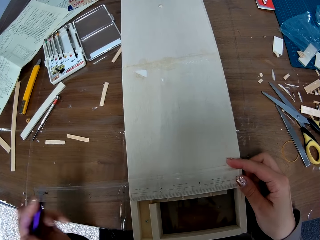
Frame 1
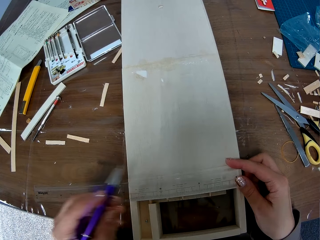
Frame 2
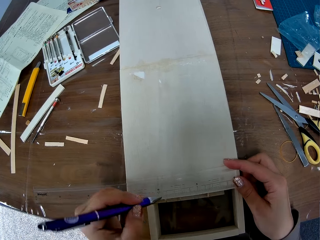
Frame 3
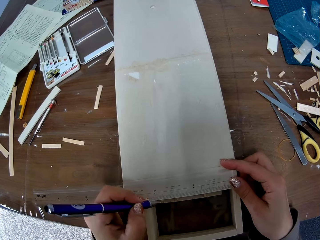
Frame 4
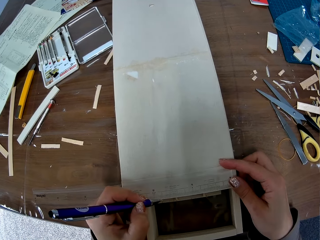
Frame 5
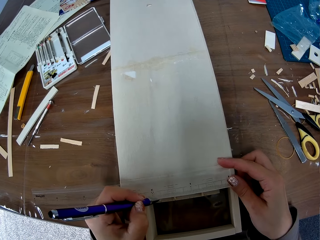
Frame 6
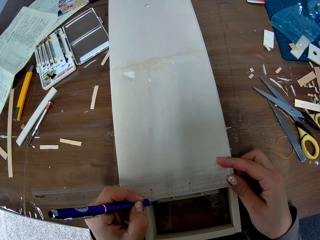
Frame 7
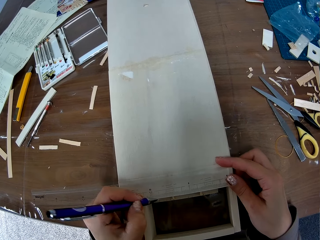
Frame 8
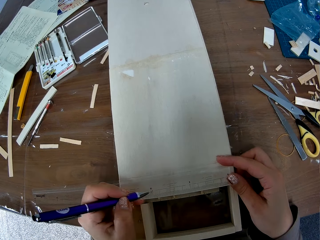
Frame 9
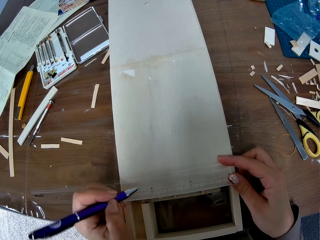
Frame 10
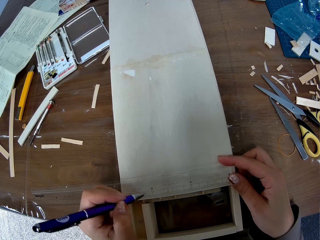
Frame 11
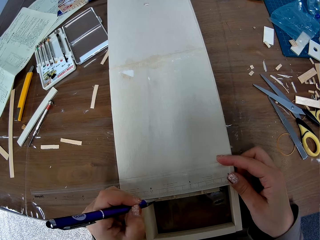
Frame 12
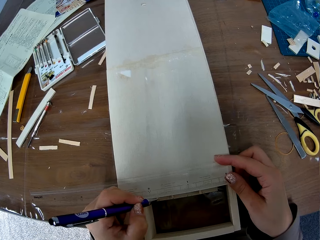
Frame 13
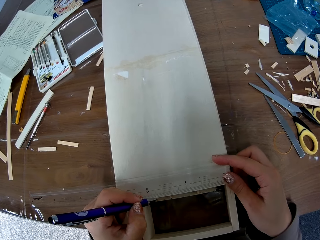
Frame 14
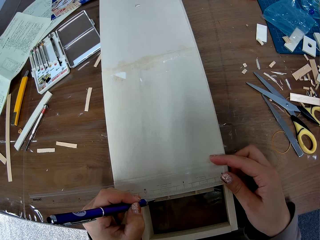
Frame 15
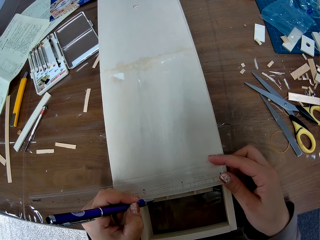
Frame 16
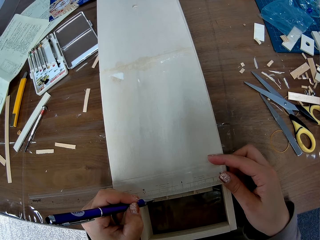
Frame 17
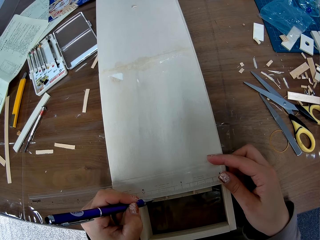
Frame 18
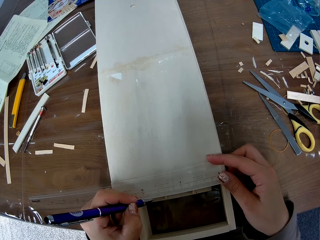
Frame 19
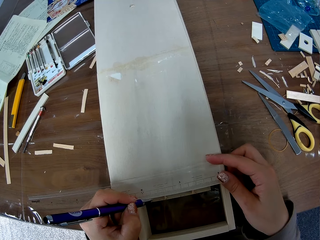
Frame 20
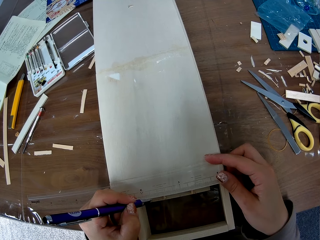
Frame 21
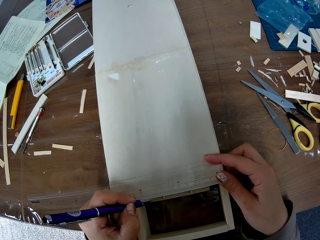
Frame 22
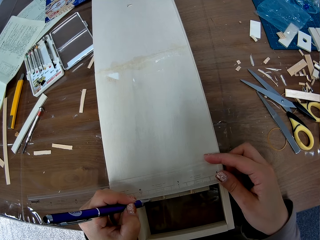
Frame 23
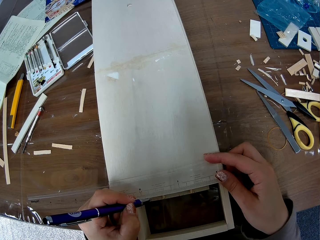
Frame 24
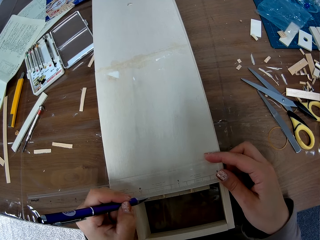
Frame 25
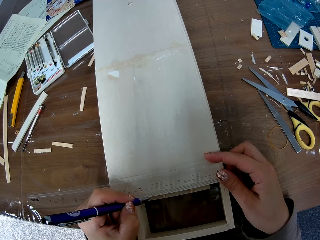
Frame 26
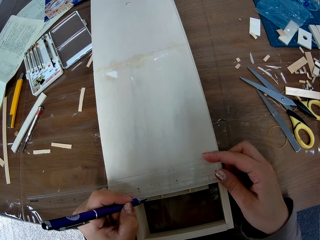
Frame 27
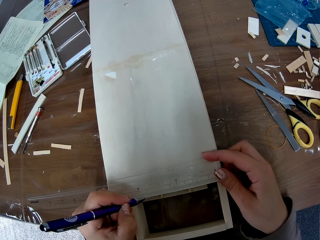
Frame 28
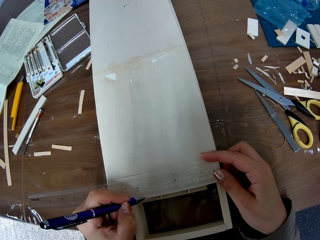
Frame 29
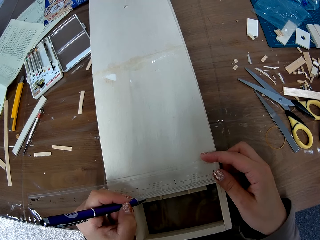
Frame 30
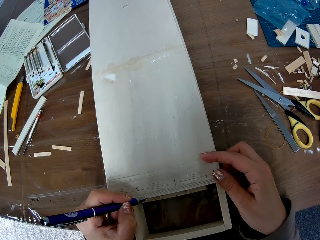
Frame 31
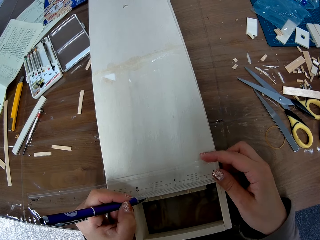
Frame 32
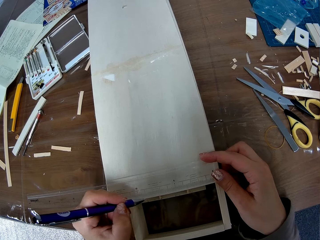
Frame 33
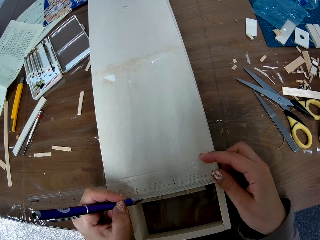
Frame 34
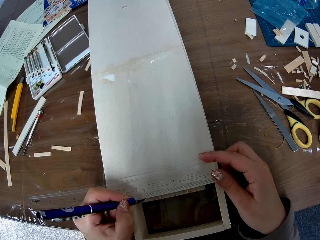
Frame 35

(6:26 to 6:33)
The camera wearer marks the pieces of wood with the pen.

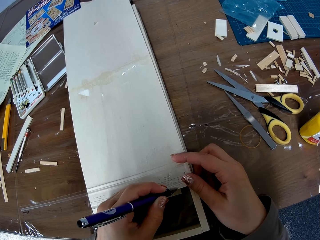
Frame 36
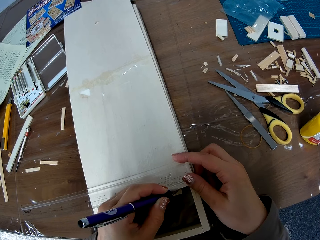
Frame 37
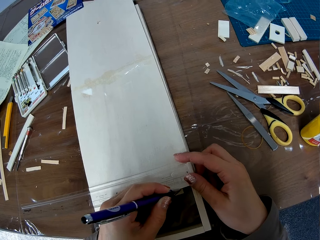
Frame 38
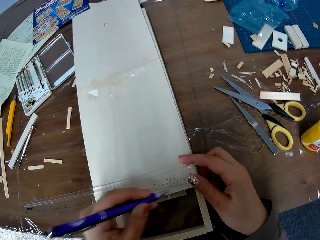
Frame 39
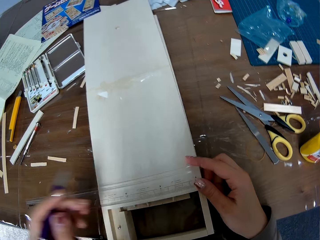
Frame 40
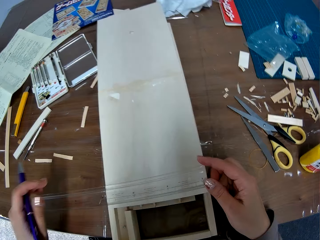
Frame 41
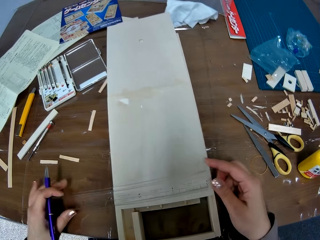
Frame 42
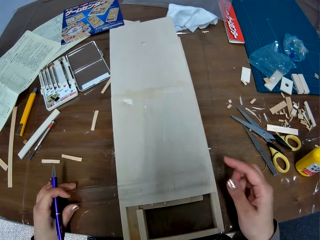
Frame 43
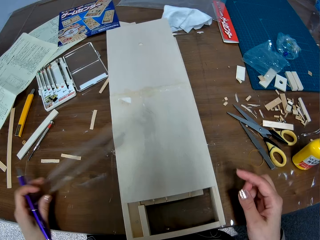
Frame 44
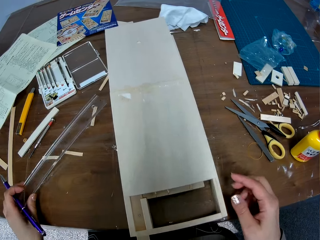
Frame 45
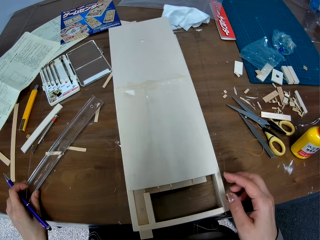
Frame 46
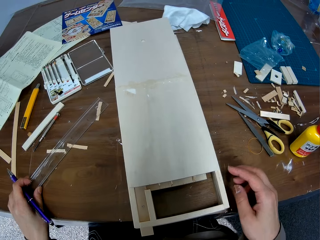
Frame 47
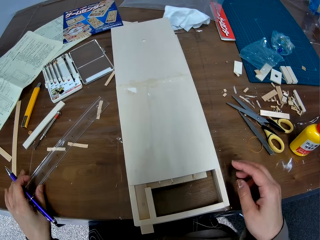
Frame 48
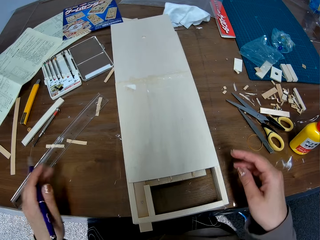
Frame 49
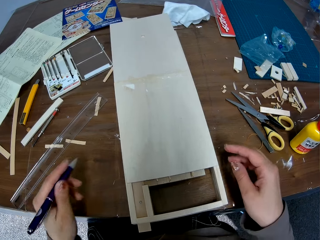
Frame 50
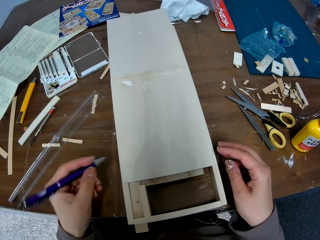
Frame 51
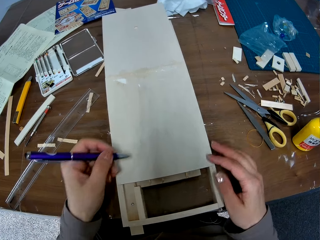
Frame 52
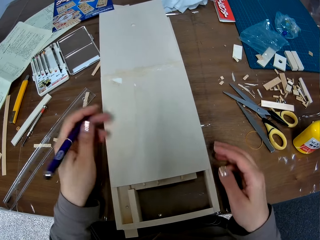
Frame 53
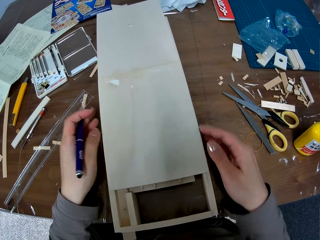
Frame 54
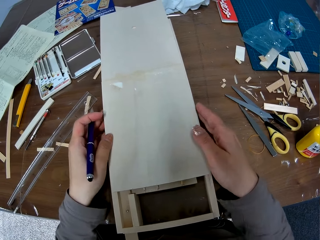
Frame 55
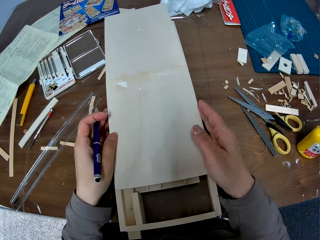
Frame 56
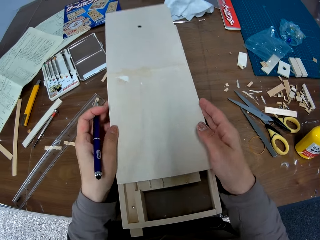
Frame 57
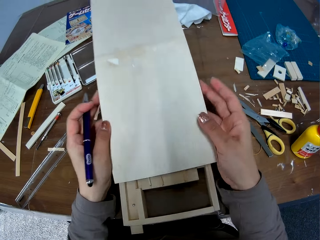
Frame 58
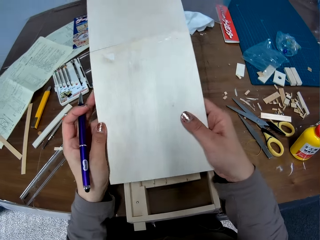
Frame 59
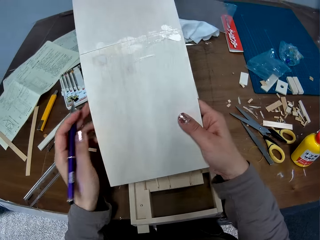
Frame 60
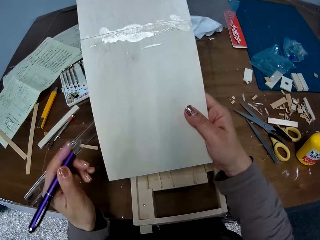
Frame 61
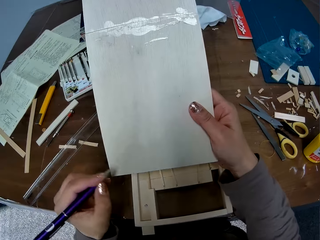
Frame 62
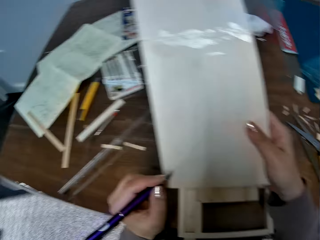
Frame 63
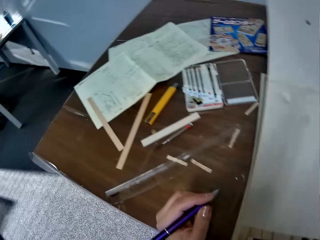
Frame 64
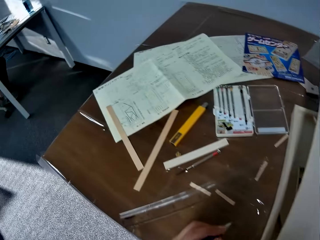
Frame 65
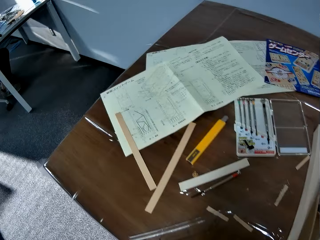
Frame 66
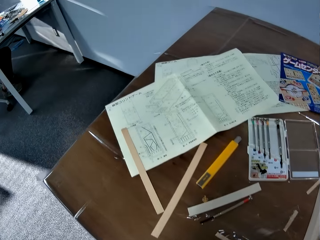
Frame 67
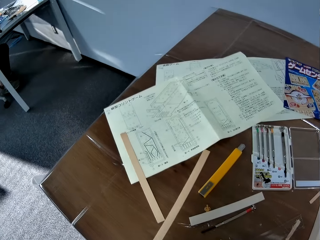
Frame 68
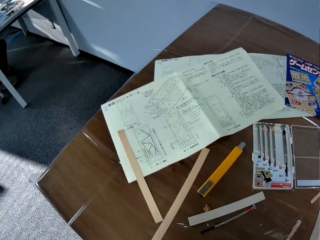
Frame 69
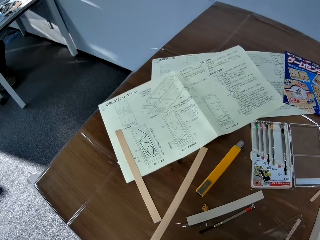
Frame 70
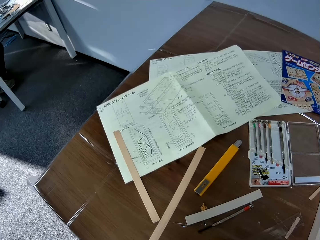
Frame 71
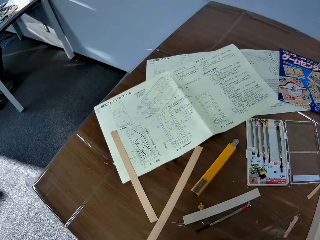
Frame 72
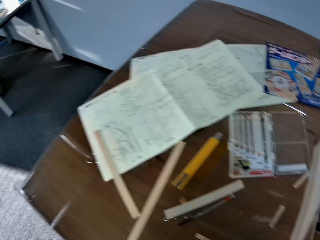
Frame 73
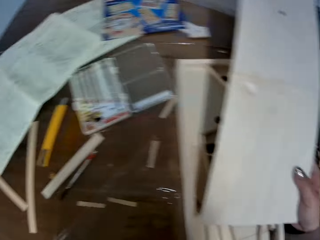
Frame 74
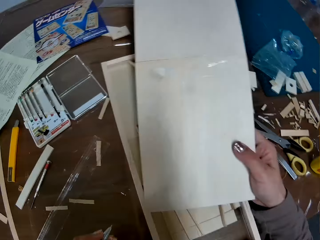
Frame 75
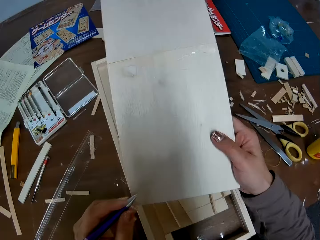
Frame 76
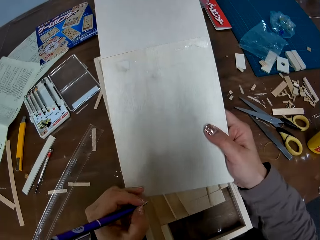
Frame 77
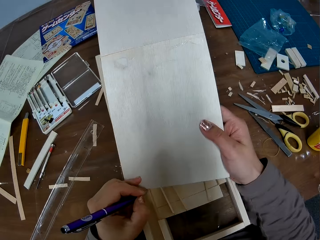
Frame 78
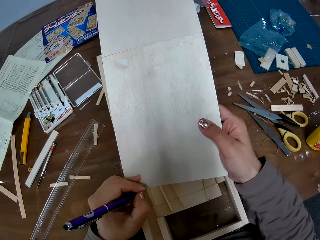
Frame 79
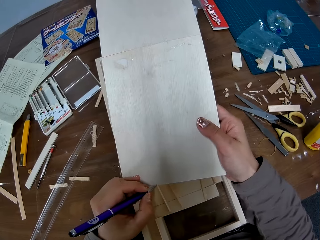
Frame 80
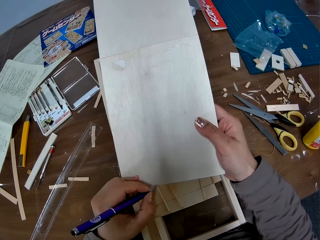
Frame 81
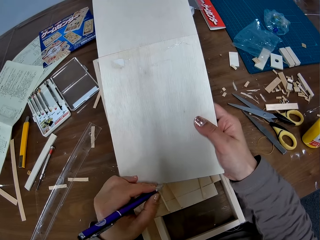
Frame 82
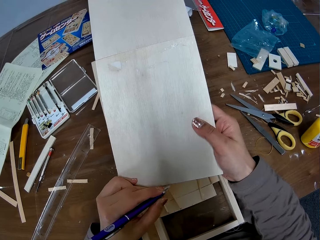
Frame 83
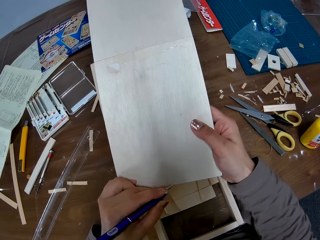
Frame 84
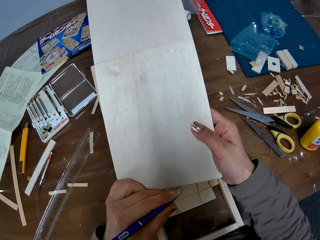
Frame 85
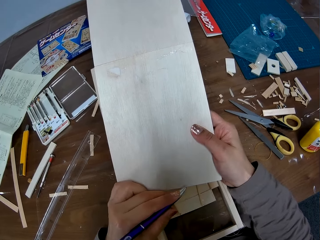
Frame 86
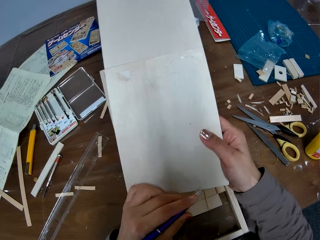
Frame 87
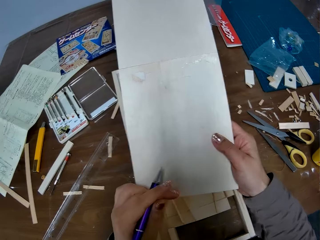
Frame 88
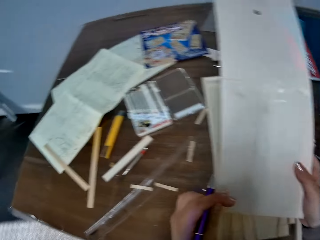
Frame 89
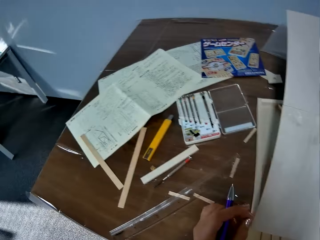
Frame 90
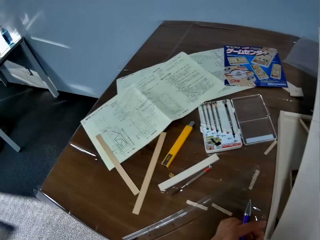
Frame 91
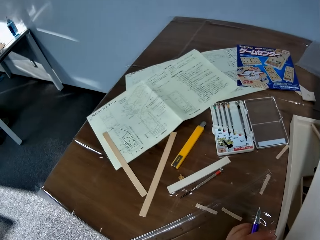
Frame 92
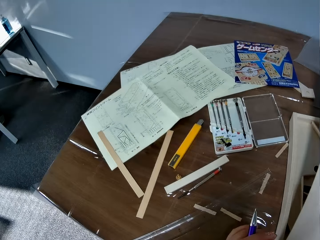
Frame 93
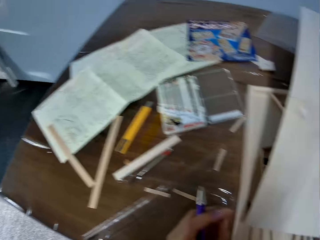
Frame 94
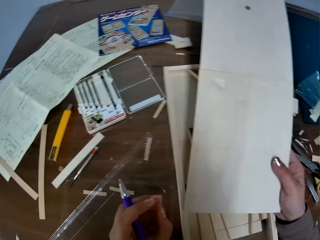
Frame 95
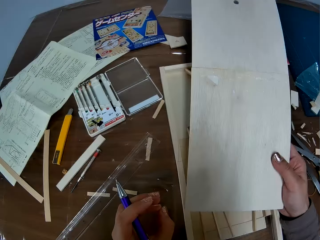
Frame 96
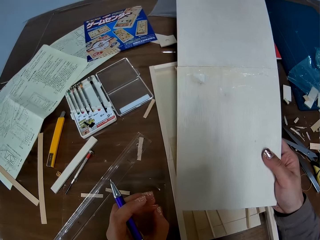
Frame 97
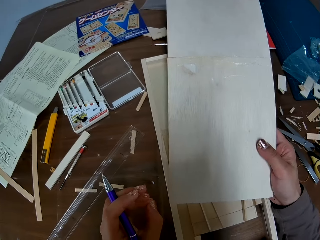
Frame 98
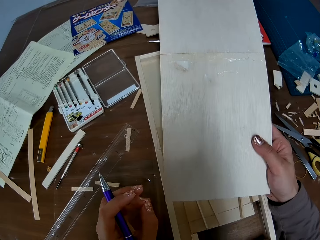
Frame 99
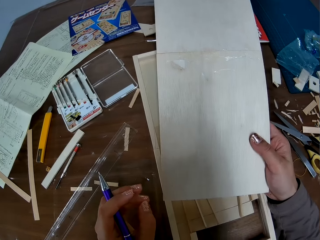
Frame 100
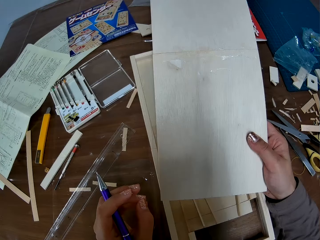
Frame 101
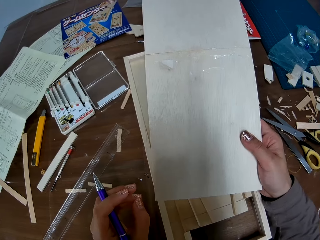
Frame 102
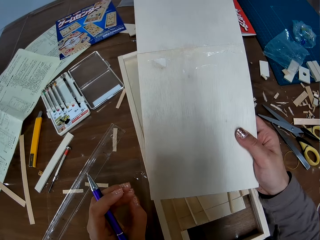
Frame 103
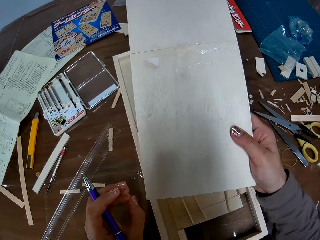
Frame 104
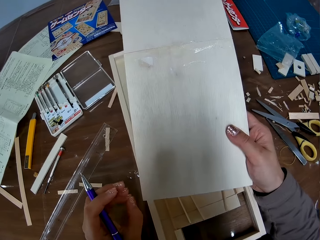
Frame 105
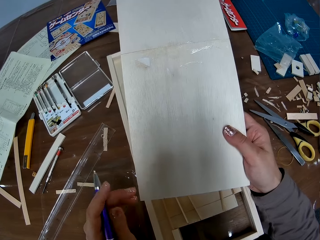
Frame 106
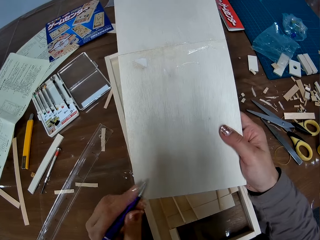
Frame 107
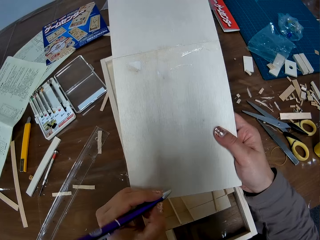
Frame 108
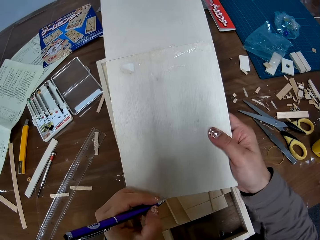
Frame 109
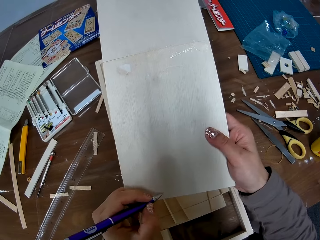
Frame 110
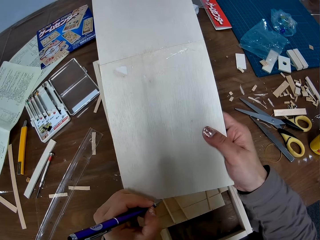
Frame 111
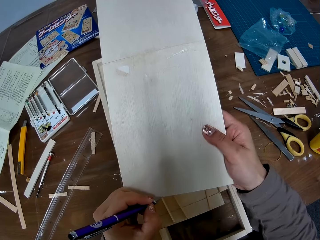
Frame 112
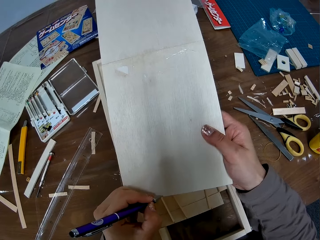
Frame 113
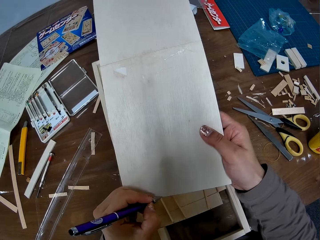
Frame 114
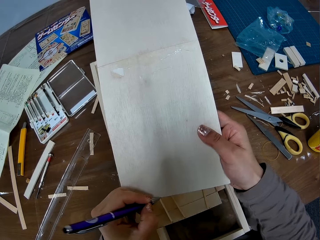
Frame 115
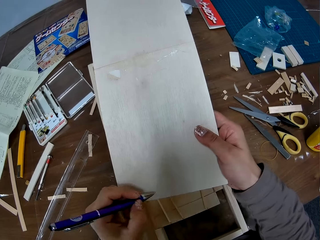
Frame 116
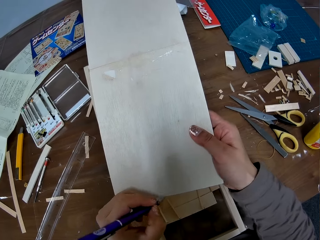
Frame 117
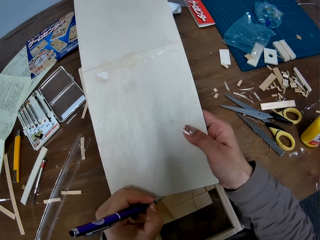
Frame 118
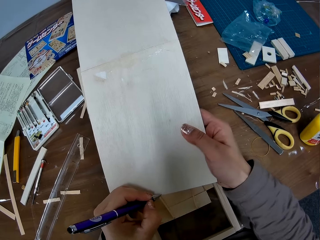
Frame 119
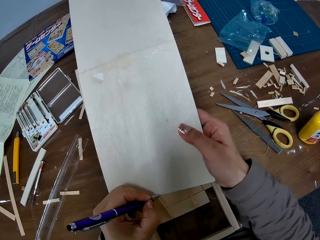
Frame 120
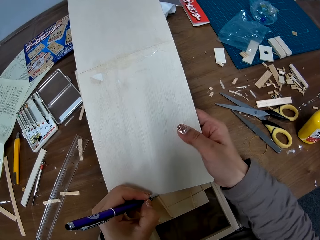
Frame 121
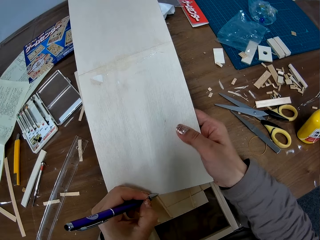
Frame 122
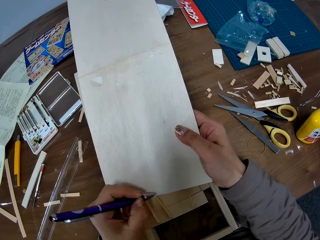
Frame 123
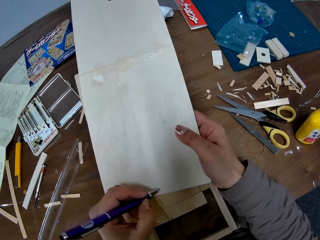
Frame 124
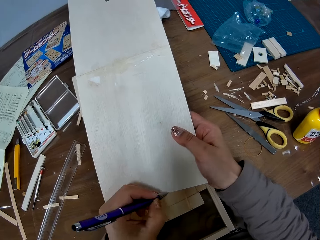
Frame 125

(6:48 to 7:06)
The camera wearer picks up the ruler from the piece of wood with her left hand. She drops the ruler on the table. She picks up the piece of wood or cardboard from the woodwork. She looks at the paper. She marks the pieces of wood with the pen. She looks at the paper. She looks at the cardboard. She marks the cardboard.
